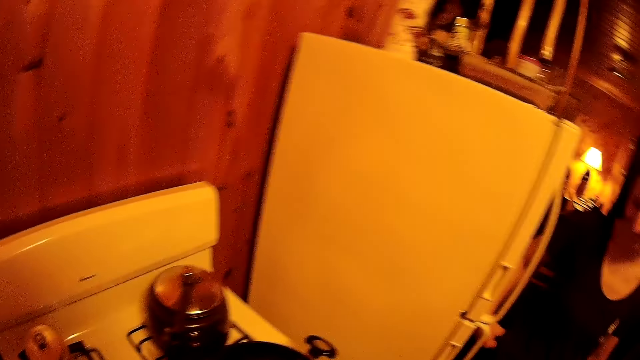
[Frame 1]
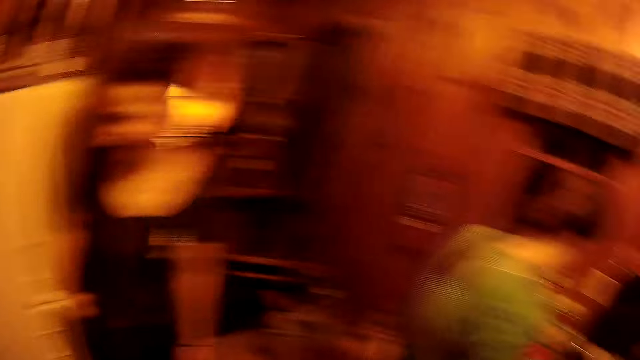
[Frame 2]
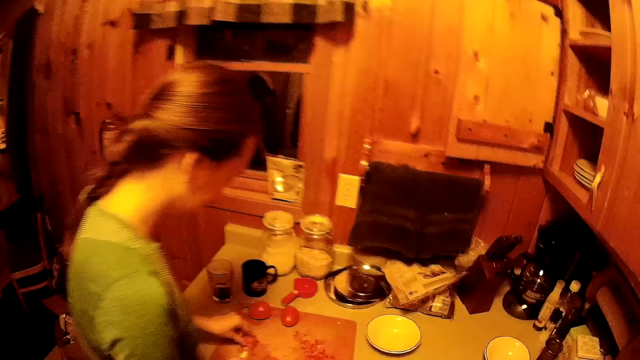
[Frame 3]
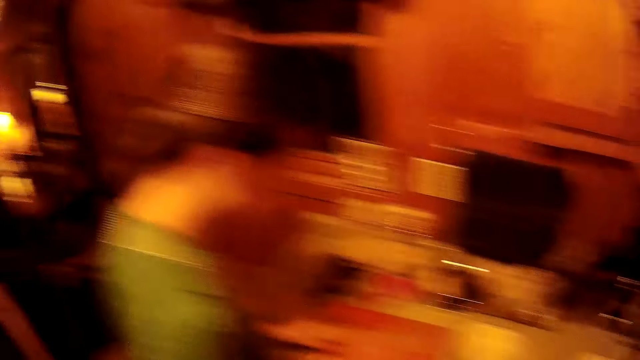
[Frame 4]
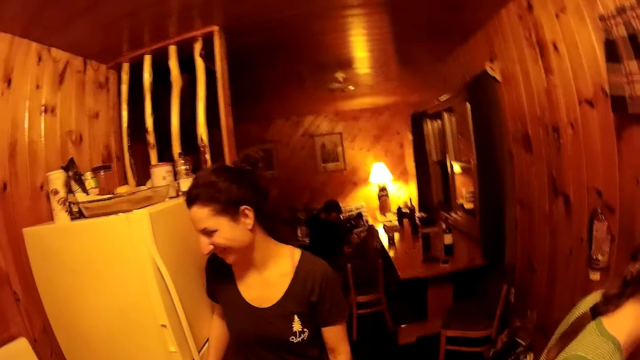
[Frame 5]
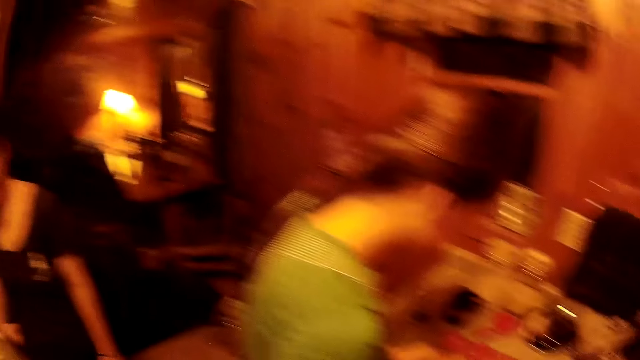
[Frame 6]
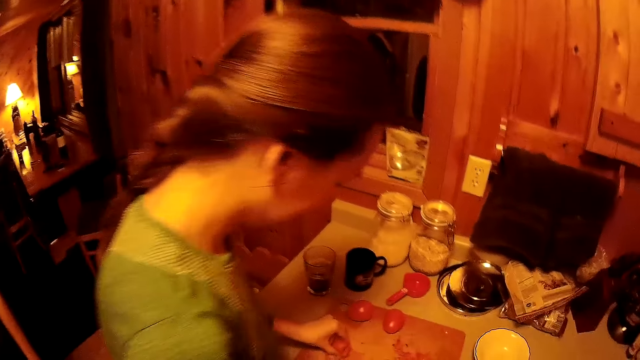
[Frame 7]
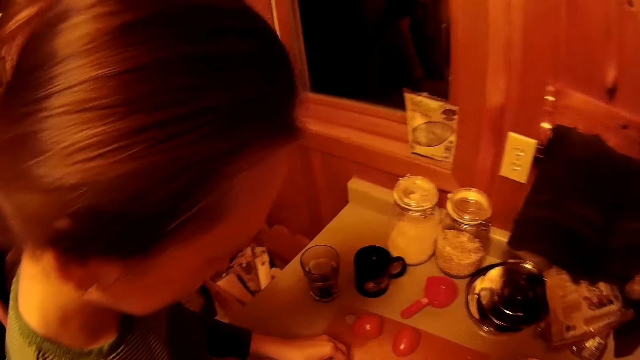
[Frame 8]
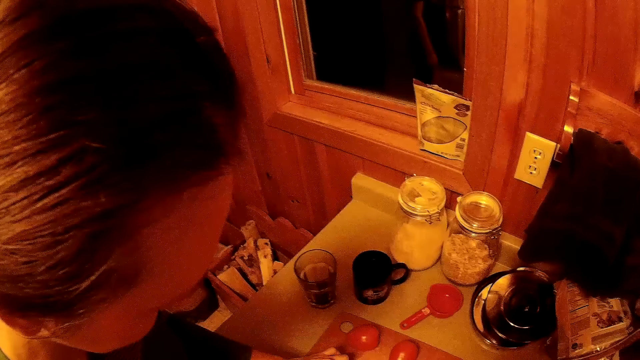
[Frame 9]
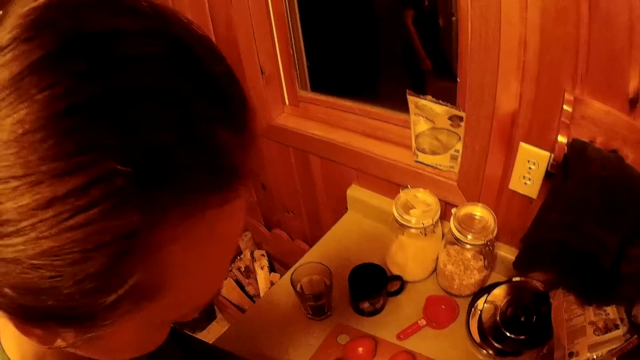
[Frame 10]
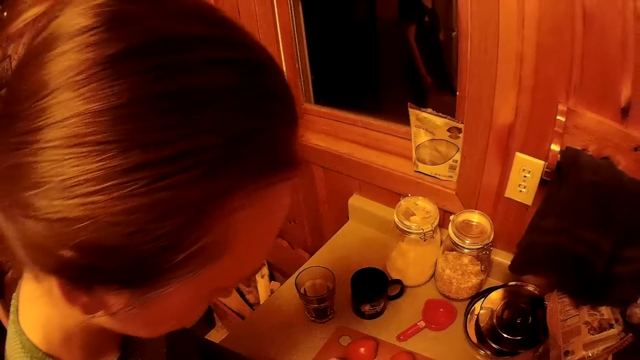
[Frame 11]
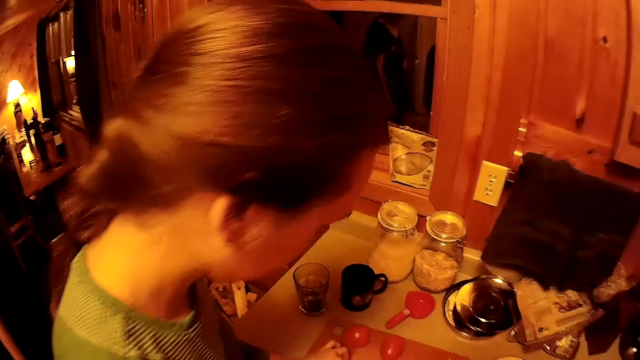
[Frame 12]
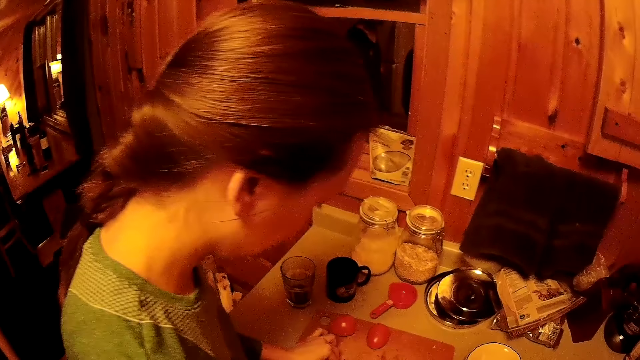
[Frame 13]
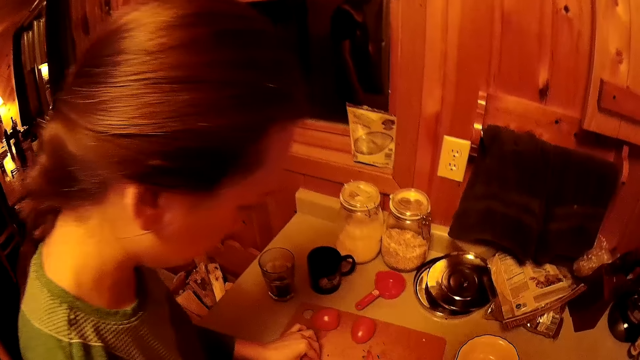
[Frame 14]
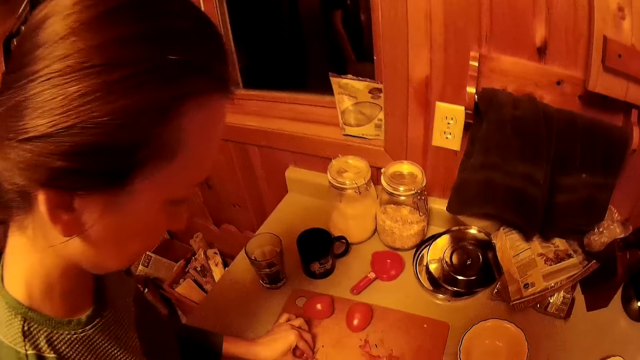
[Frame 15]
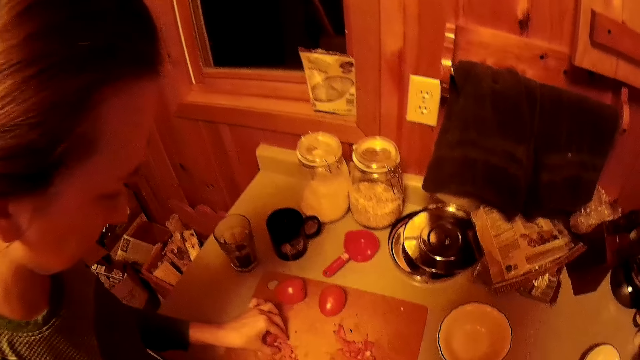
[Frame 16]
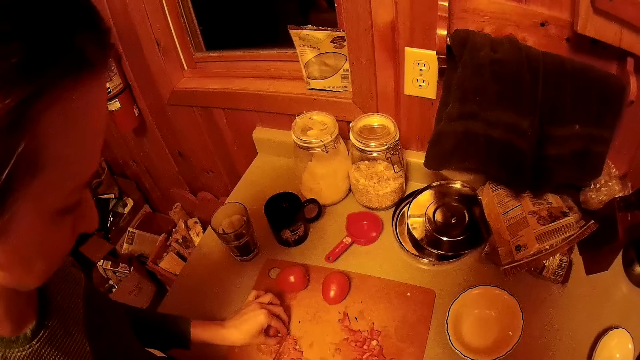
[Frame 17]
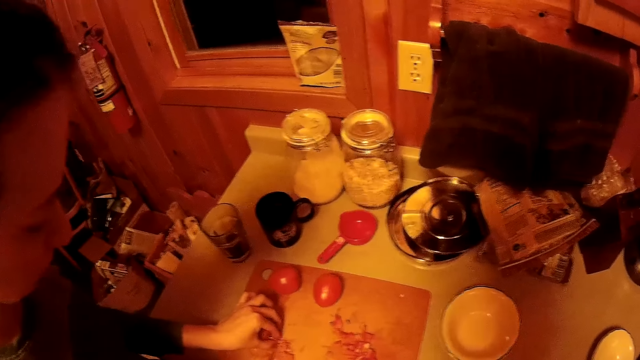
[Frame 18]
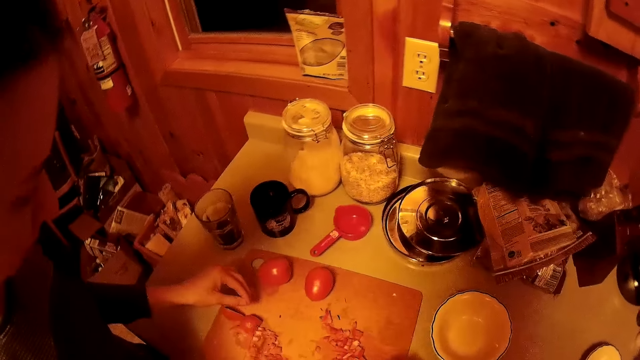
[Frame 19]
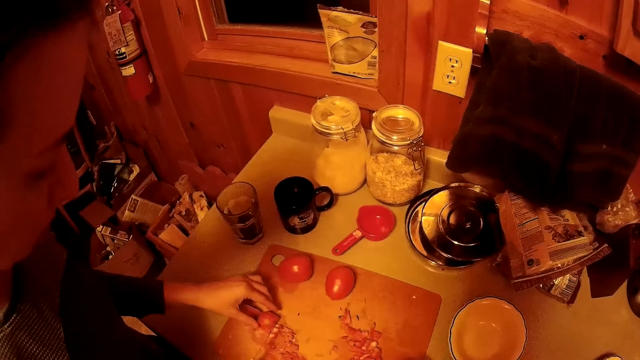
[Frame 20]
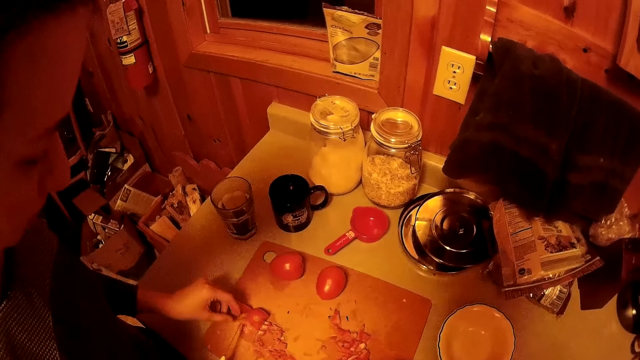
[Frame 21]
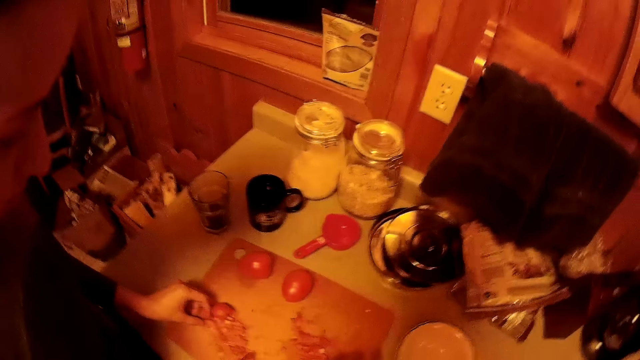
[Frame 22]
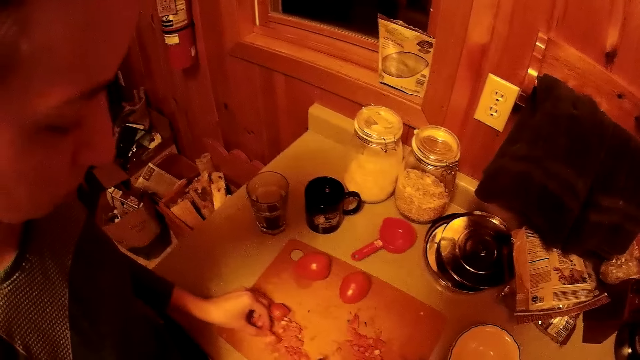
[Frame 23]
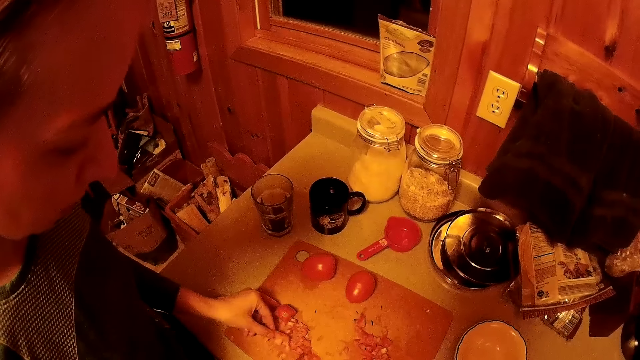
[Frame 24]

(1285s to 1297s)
A woman chops tomatoes. The camera wearer turns. The woman chops tomatoes.

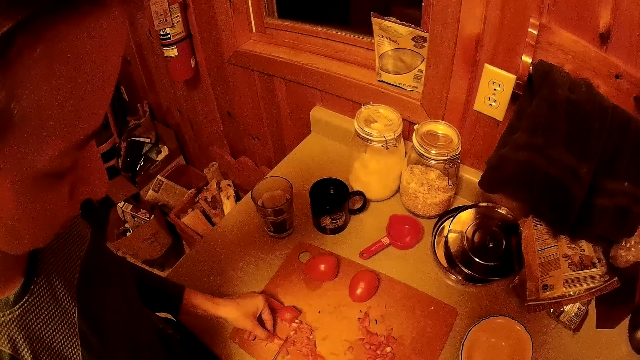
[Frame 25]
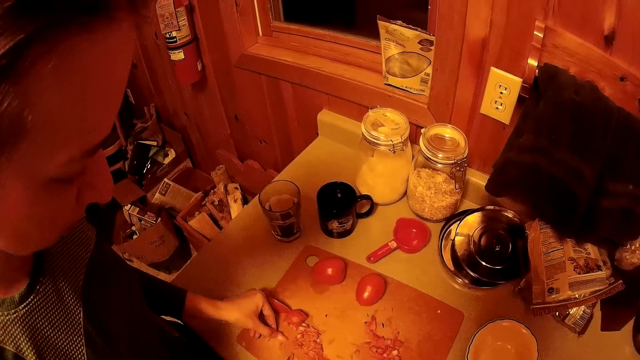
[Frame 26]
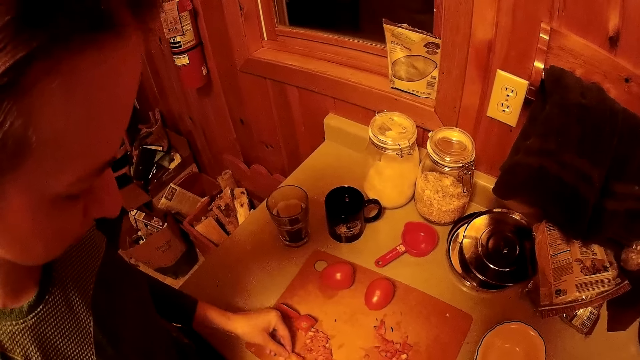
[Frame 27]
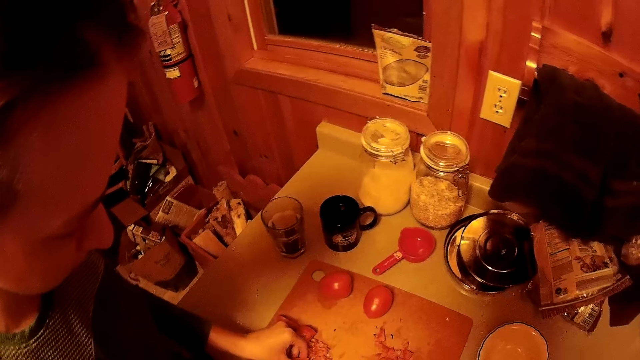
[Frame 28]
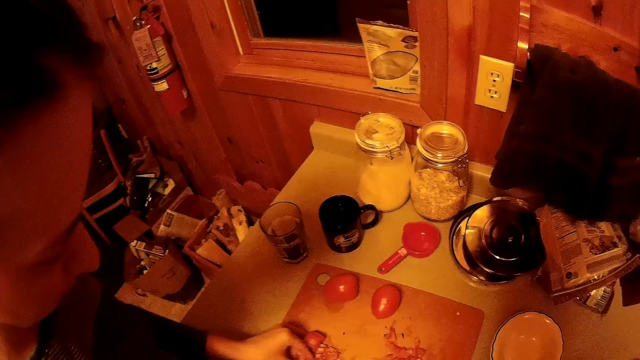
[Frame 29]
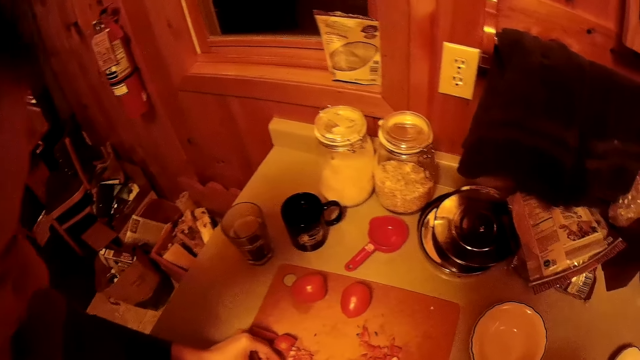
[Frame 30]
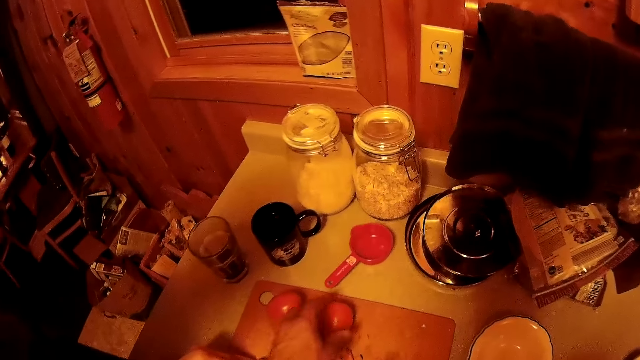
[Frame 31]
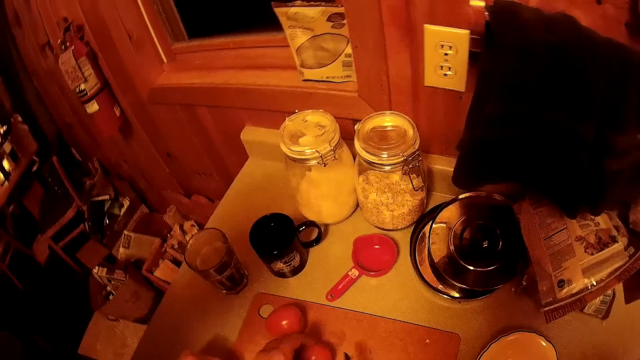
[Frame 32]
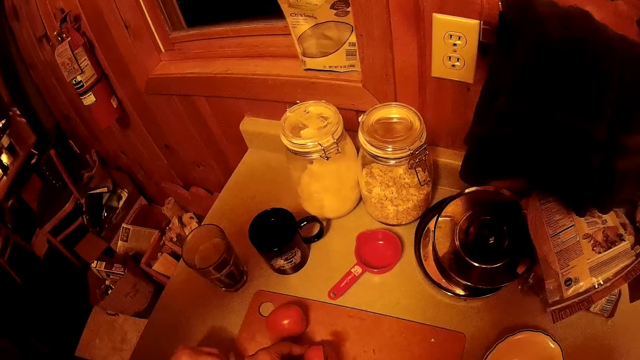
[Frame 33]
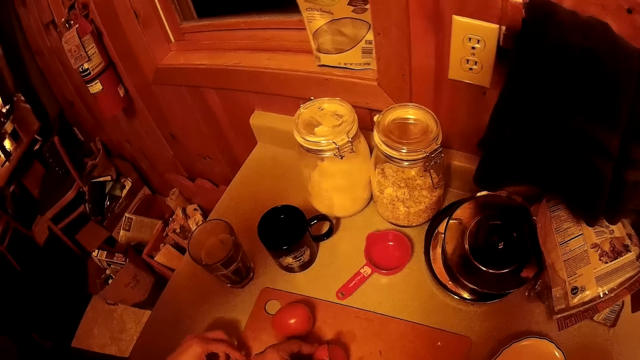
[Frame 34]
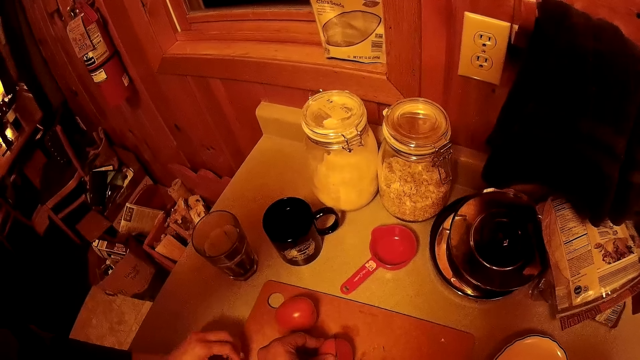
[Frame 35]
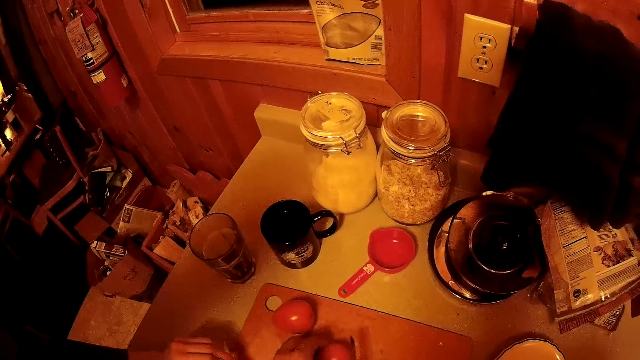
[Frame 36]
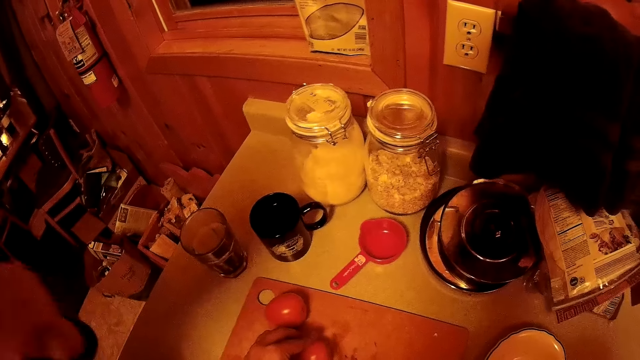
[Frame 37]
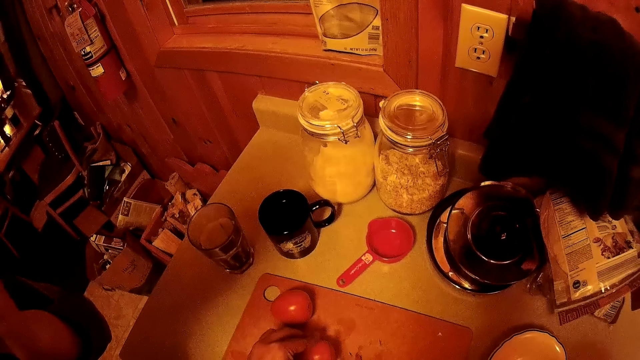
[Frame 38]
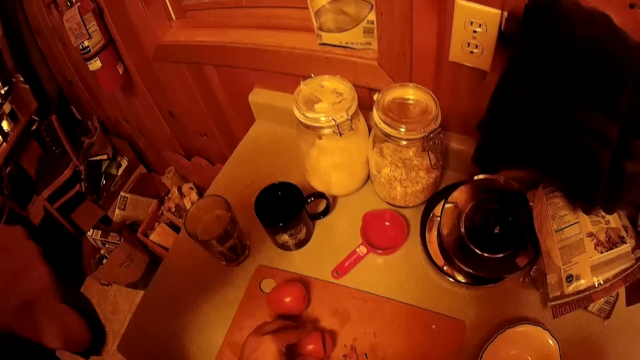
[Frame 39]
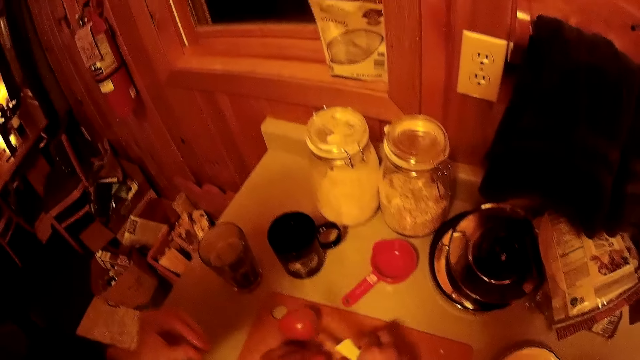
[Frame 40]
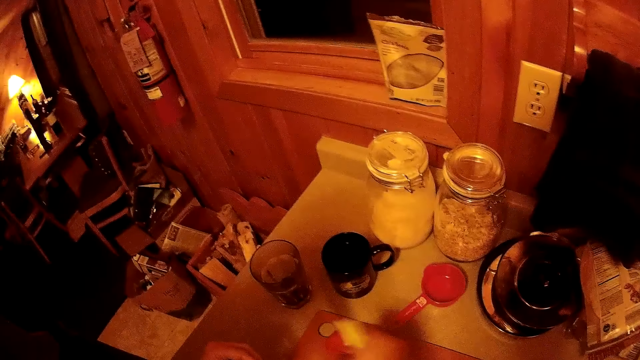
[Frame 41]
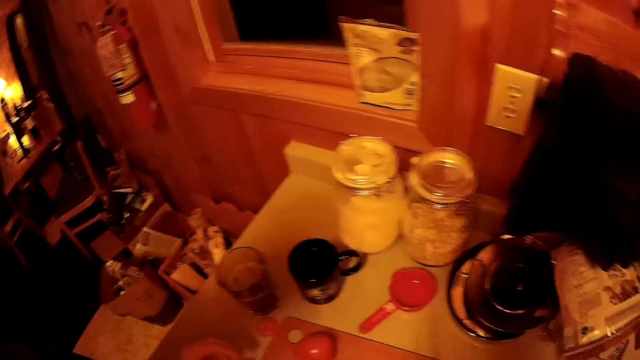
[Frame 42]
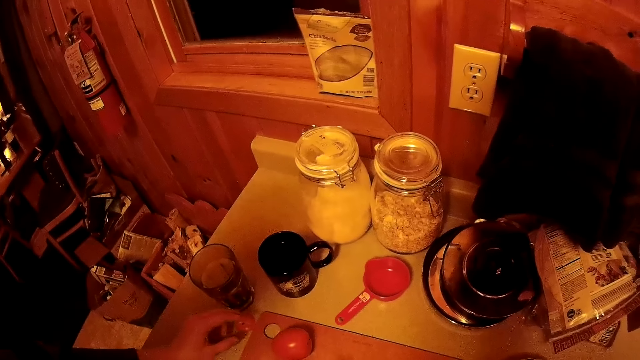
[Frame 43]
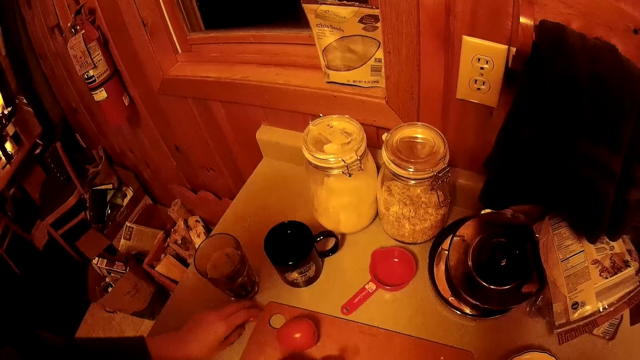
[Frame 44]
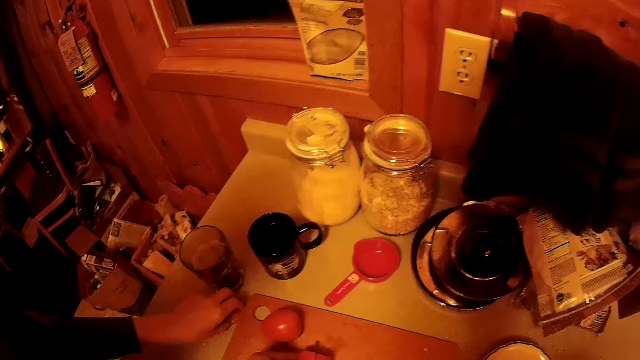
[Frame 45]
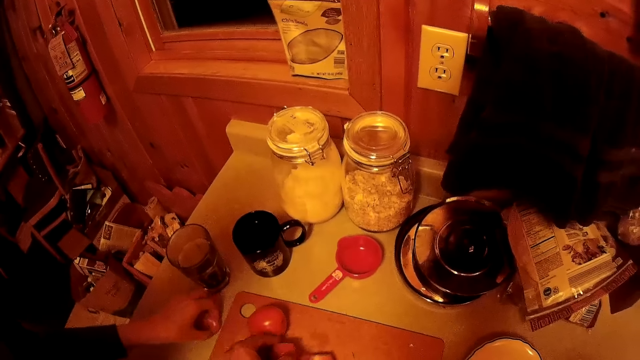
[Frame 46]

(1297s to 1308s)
The camera wearer picks up a tomato. They chop the tomato. A woman picks up a piece of tomato.
